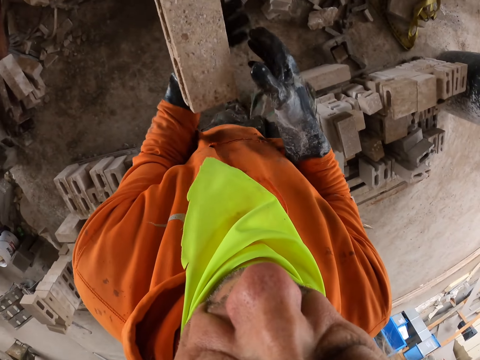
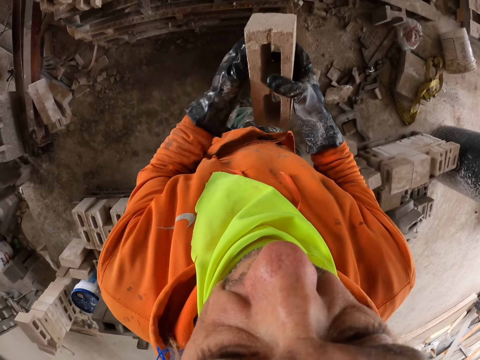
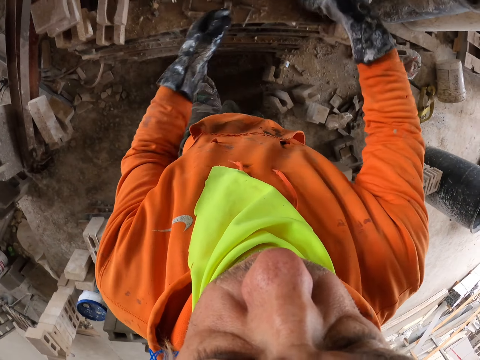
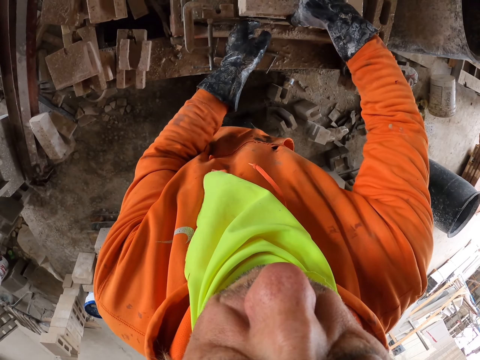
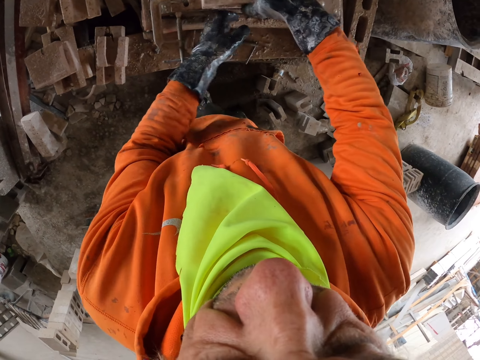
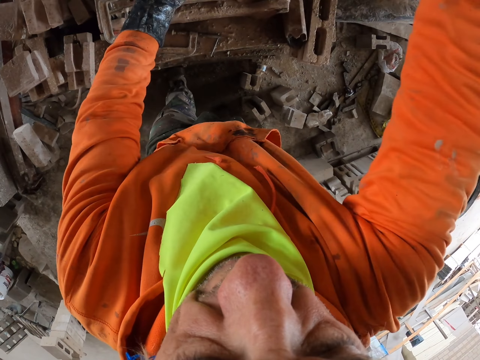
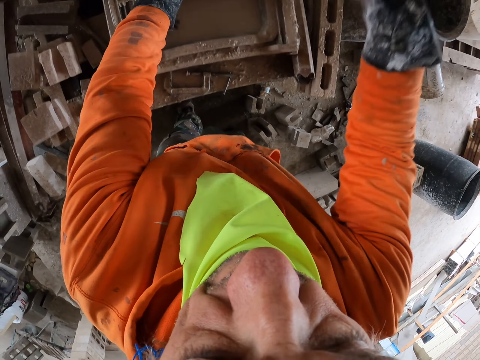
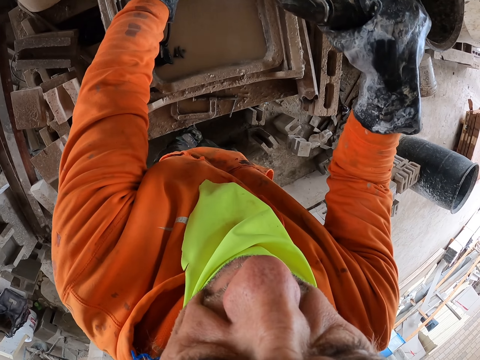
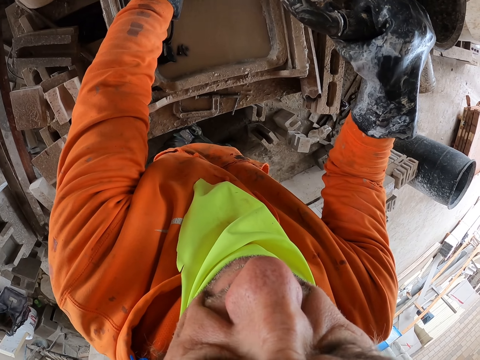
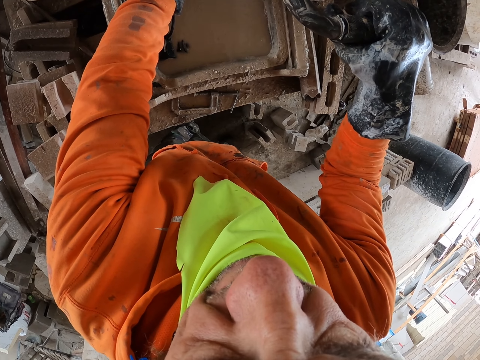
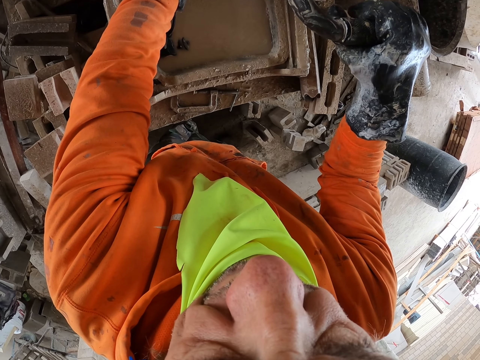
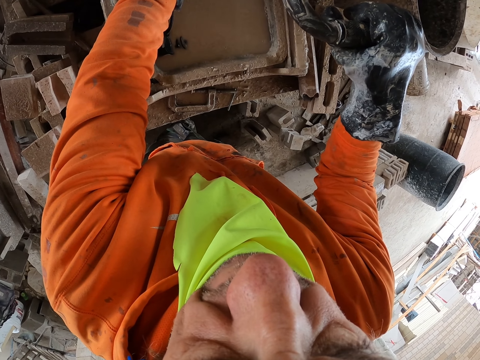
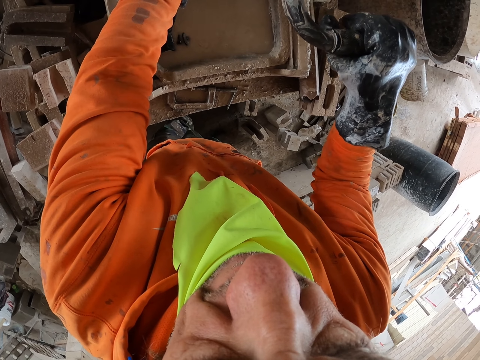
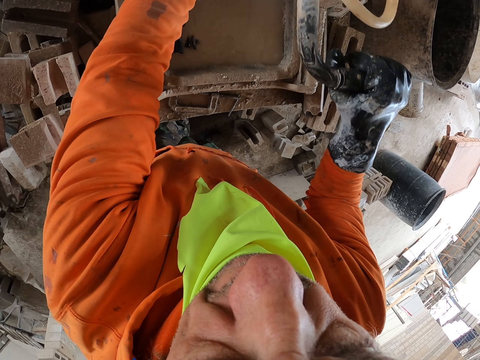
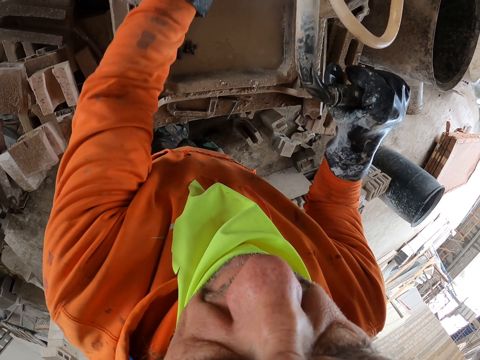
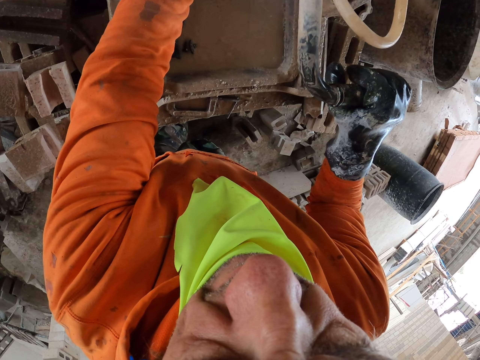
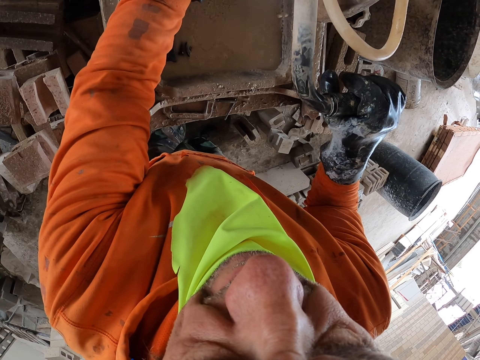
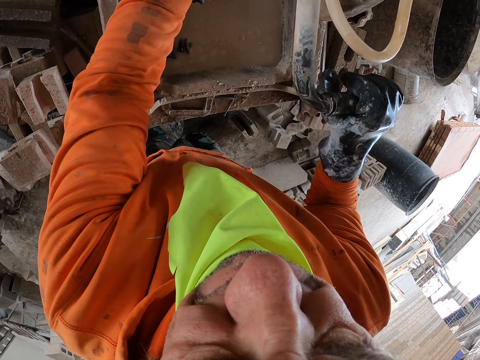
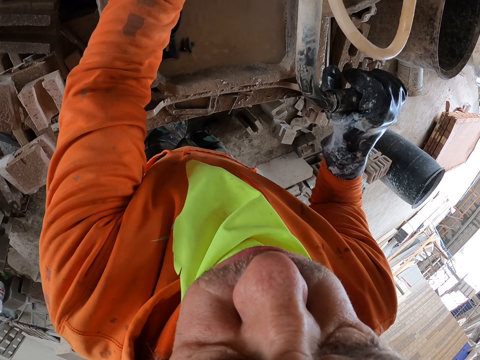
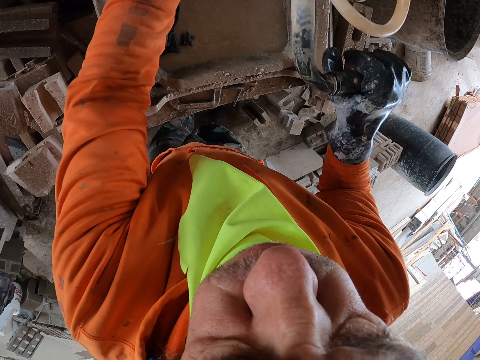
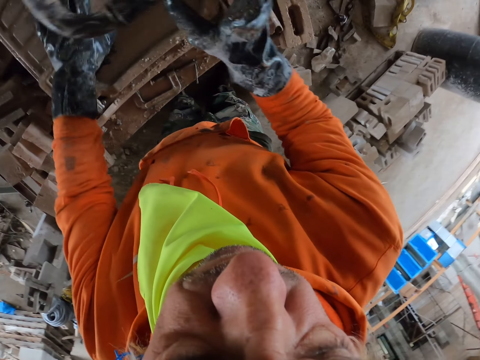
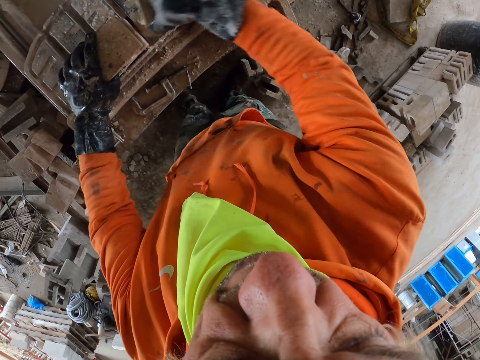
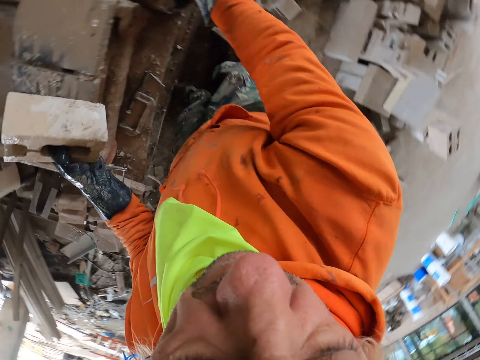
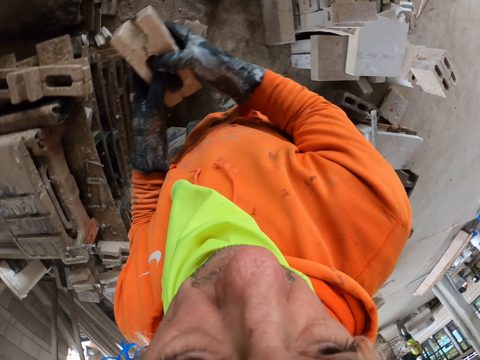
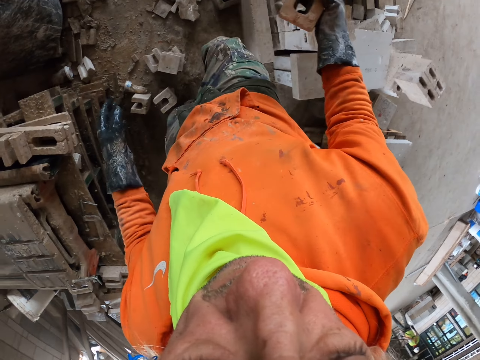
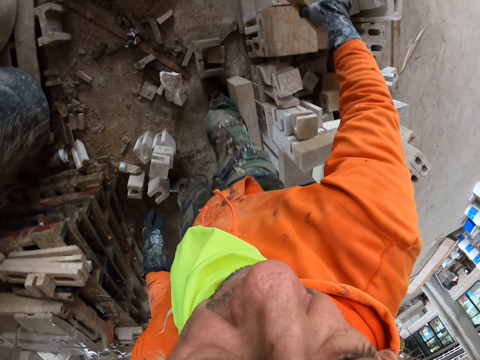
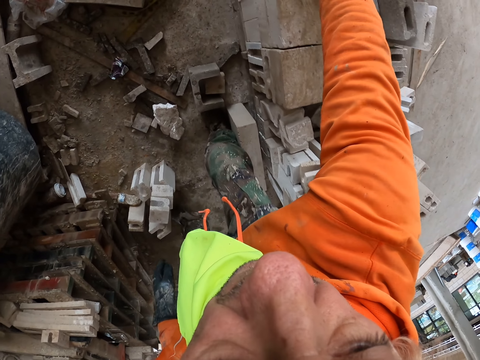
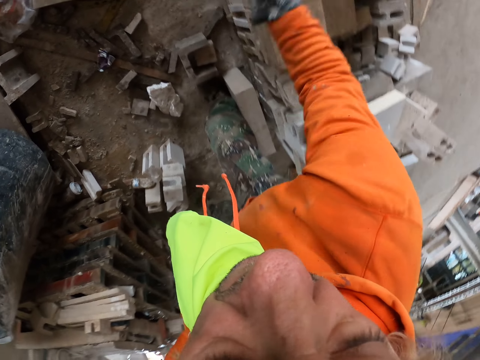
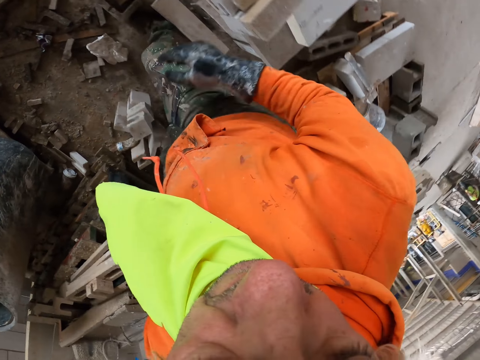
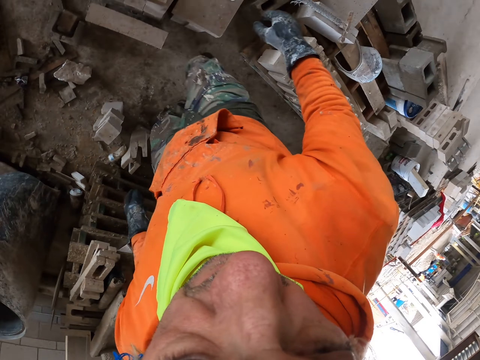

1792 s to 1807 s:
The camera wearer puts a brick on the brick cutter. They cut the brick. They put the cut brick aside. They put a big brick aside.

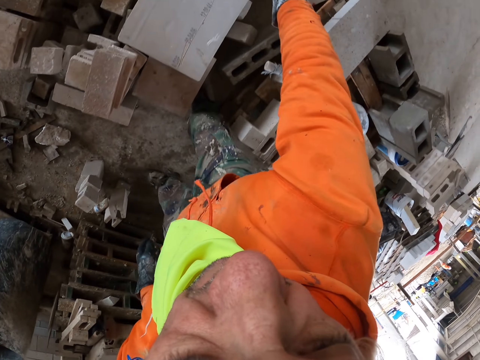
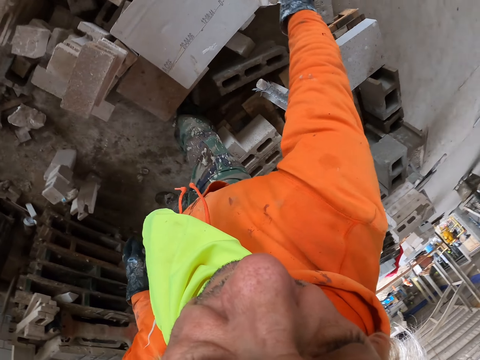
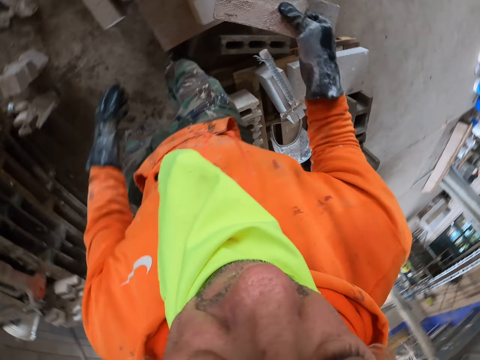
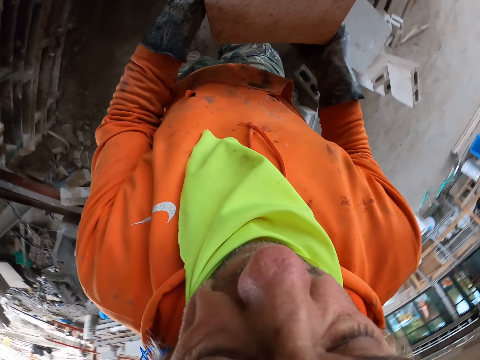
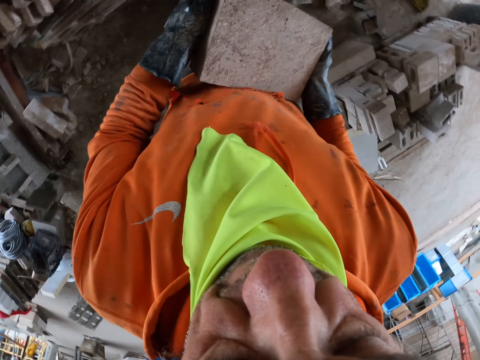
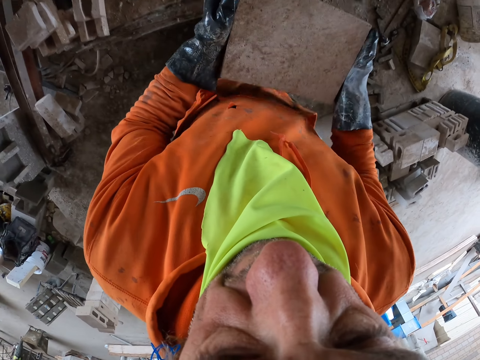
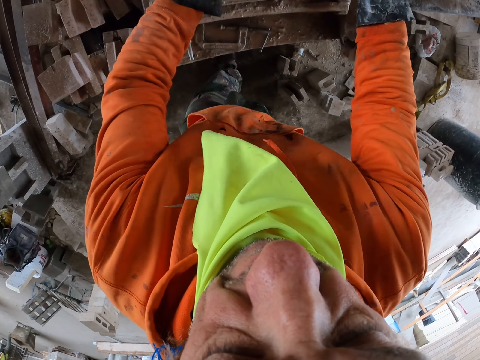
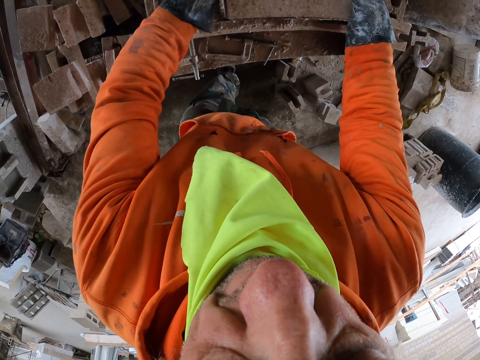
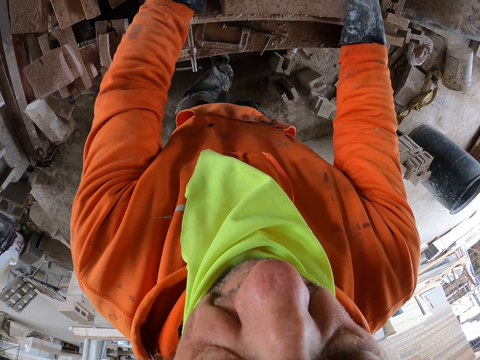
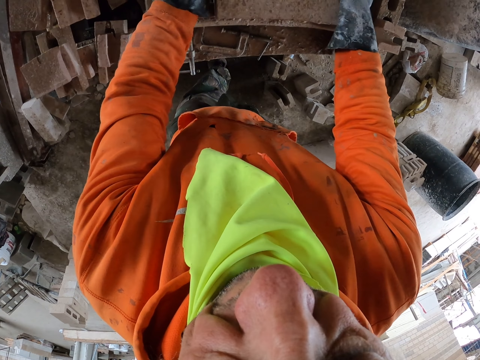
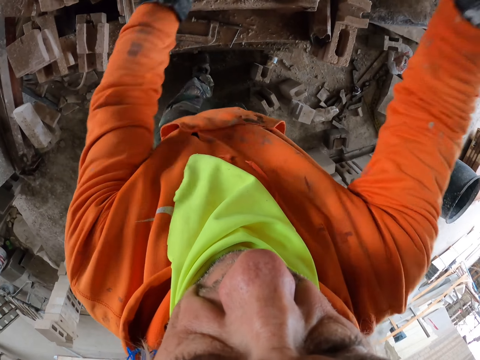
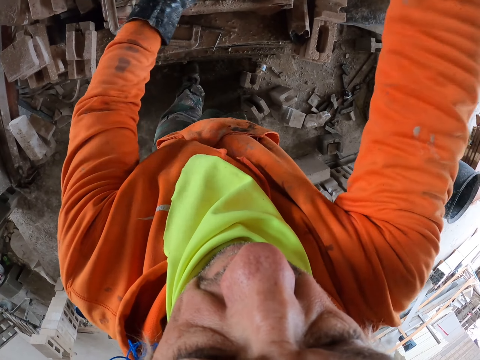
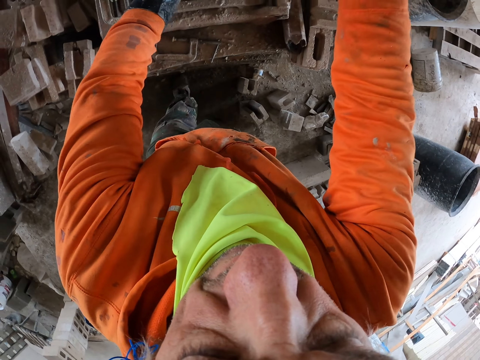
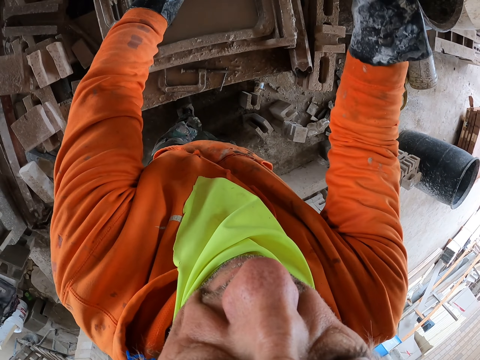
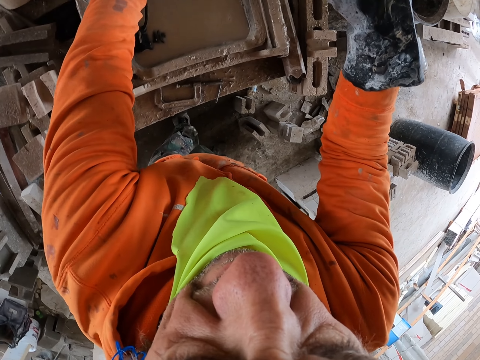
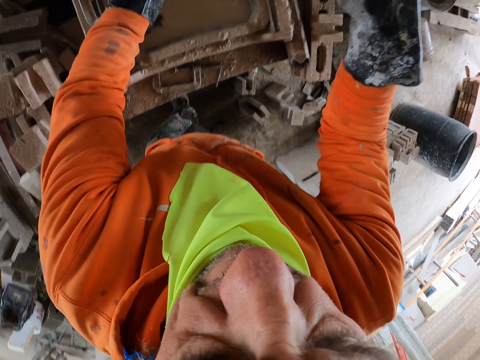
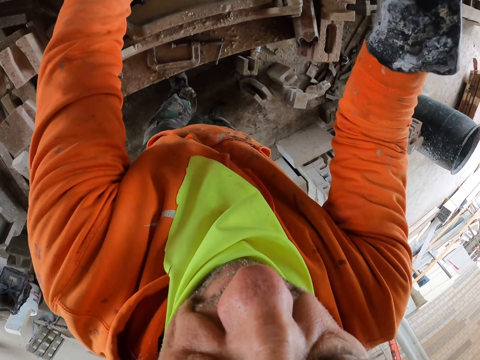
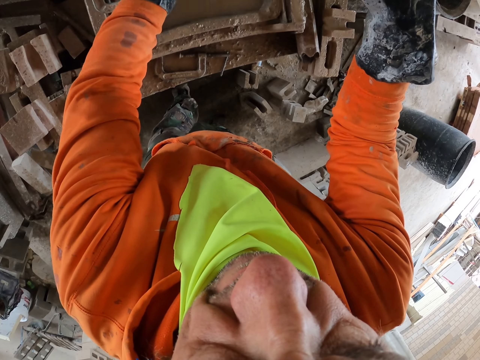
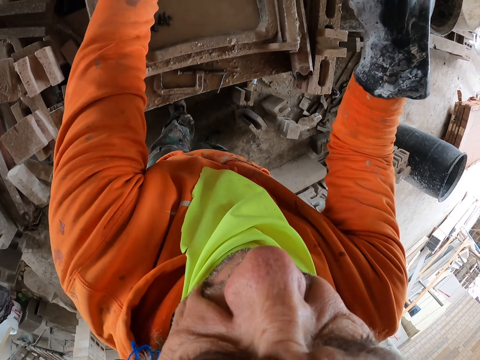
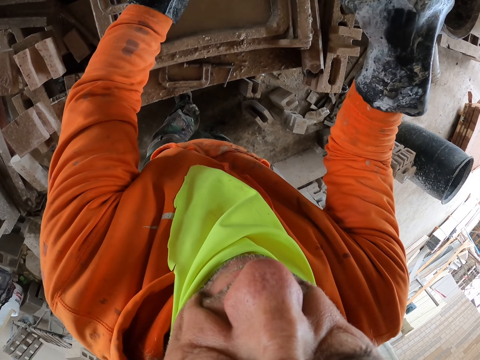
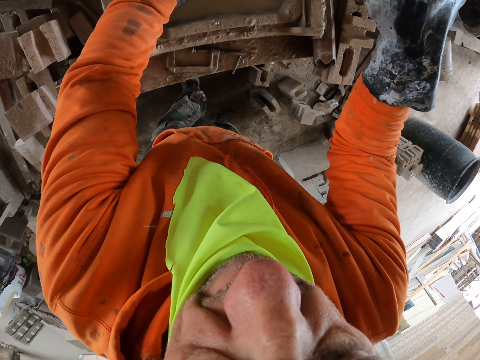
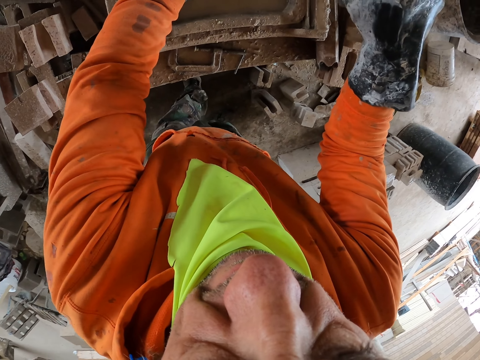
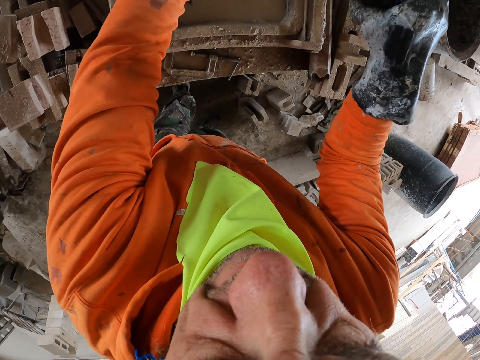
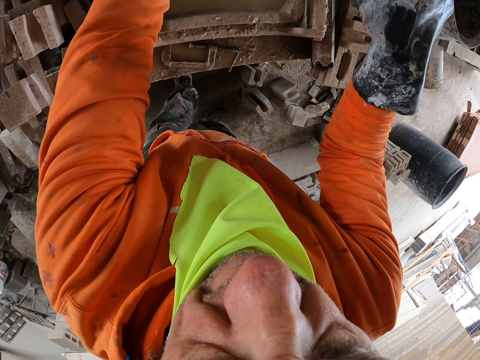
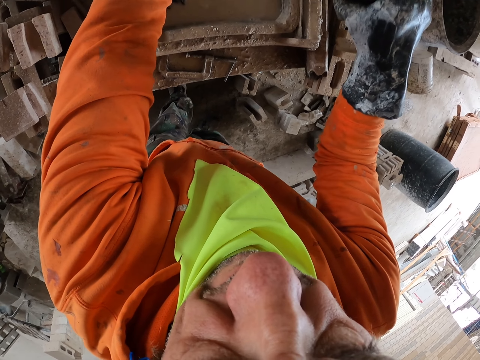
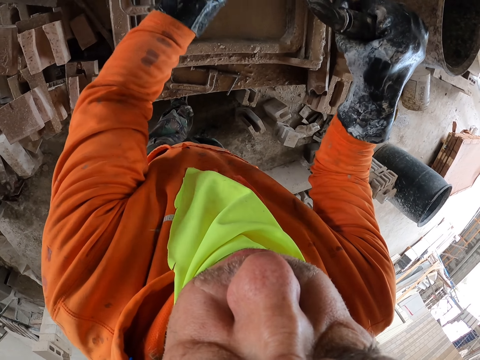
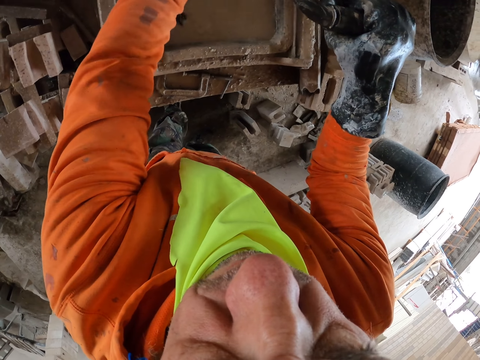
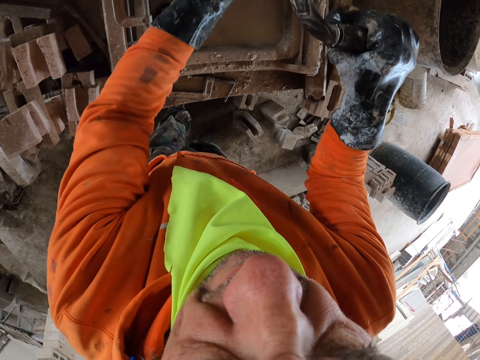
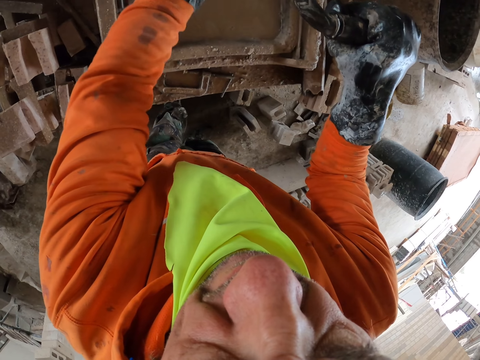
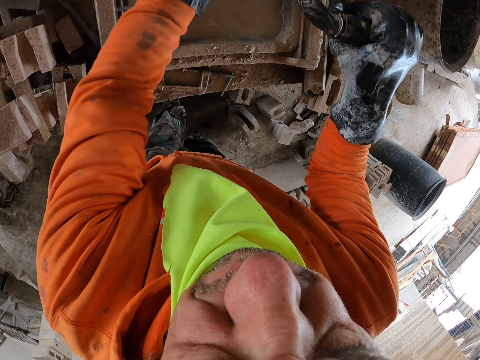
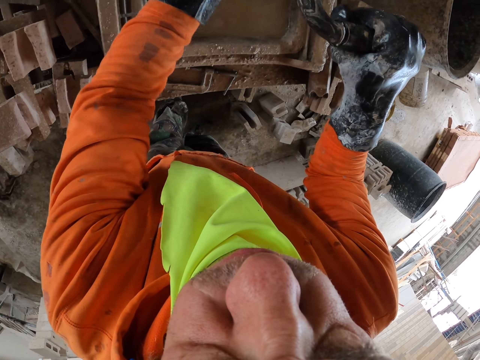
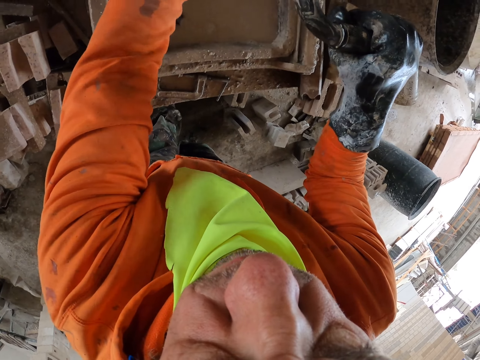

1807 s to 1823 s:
The camera wearer picks up a brick. They put the brick on the brick maker. They cut a brick.
